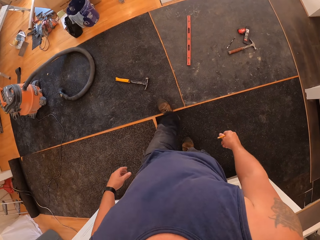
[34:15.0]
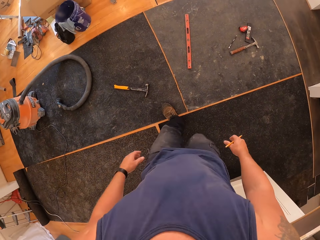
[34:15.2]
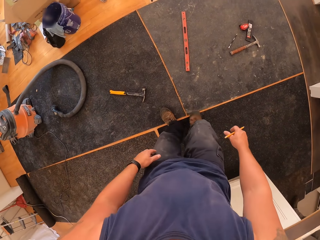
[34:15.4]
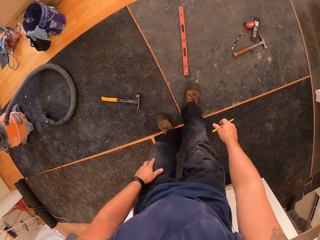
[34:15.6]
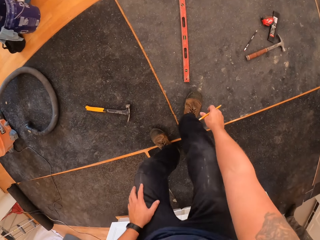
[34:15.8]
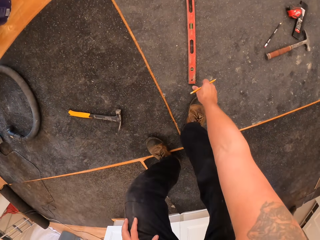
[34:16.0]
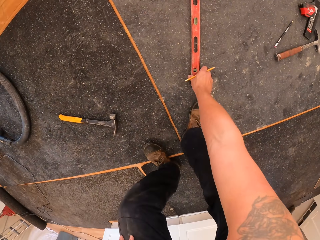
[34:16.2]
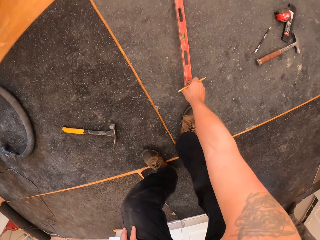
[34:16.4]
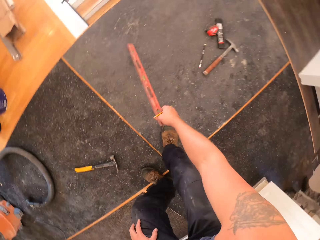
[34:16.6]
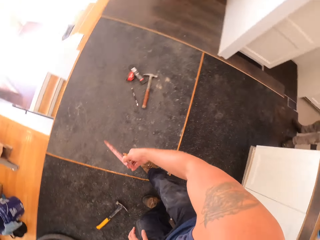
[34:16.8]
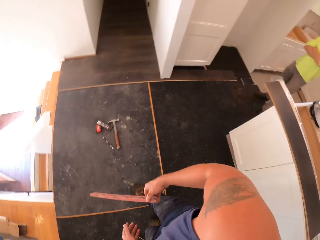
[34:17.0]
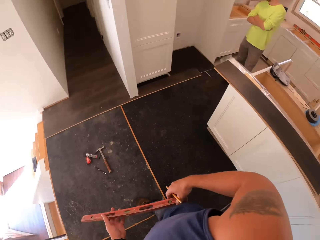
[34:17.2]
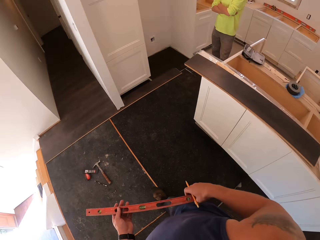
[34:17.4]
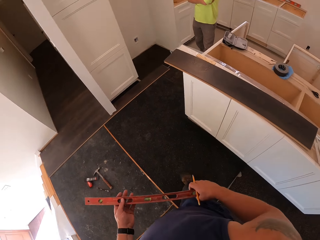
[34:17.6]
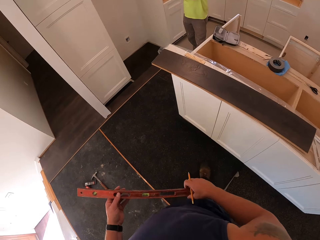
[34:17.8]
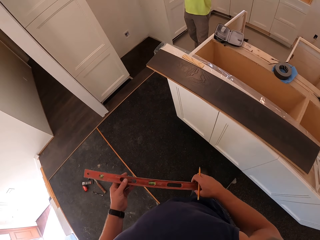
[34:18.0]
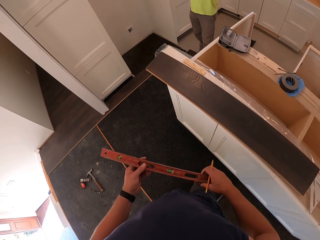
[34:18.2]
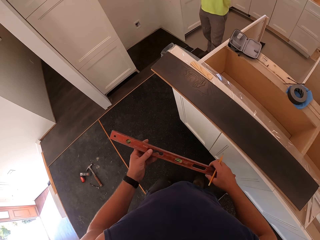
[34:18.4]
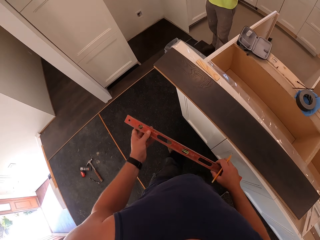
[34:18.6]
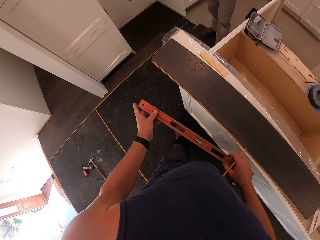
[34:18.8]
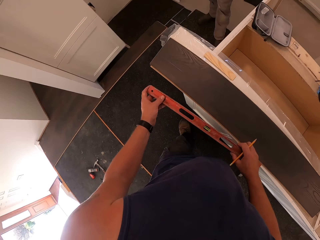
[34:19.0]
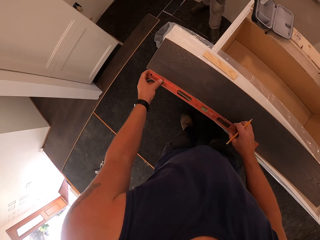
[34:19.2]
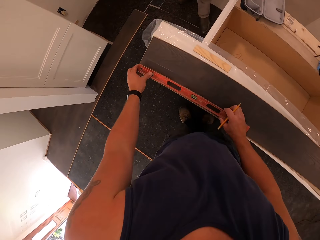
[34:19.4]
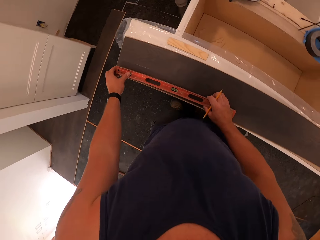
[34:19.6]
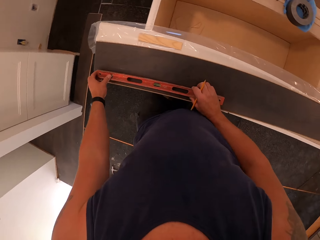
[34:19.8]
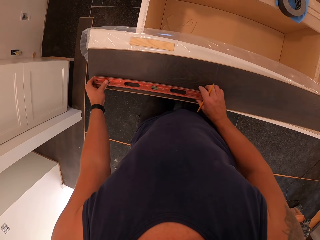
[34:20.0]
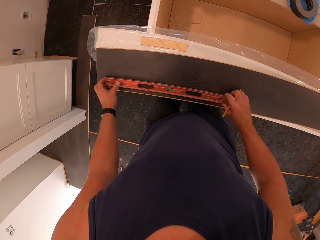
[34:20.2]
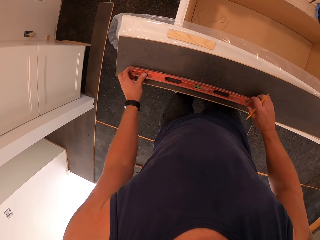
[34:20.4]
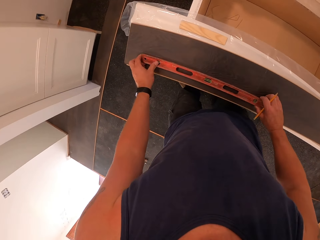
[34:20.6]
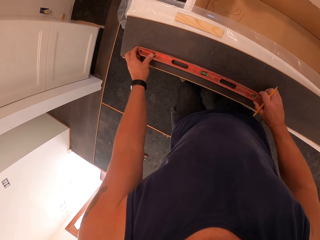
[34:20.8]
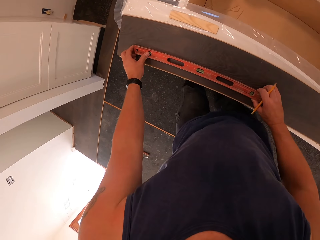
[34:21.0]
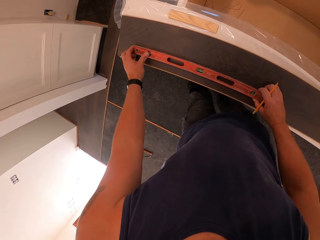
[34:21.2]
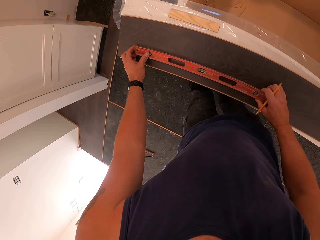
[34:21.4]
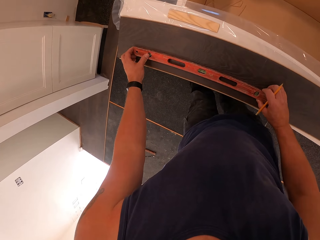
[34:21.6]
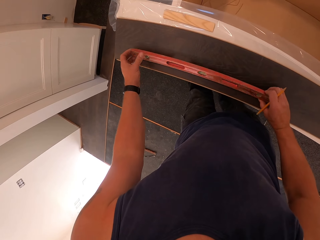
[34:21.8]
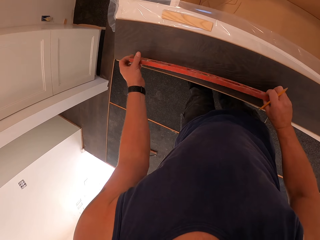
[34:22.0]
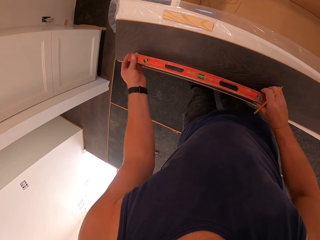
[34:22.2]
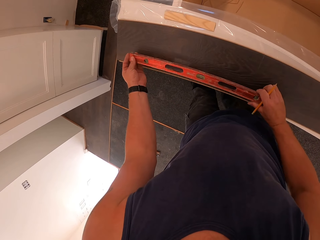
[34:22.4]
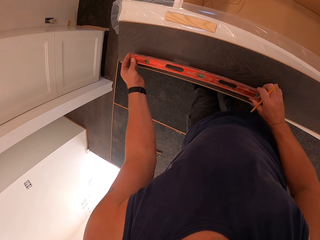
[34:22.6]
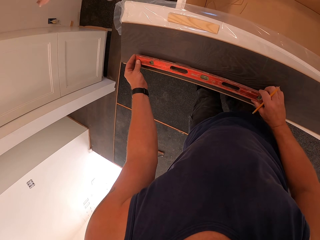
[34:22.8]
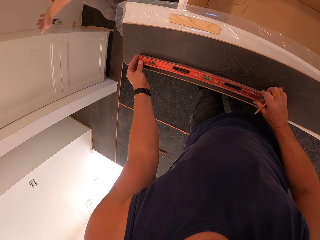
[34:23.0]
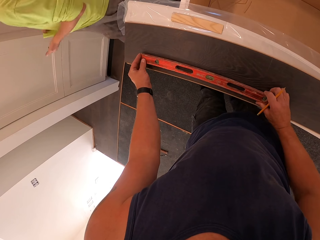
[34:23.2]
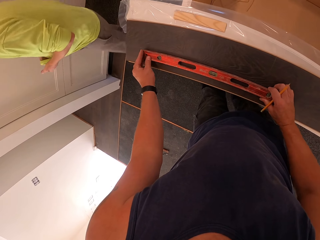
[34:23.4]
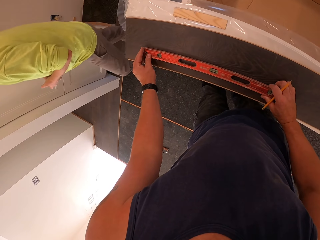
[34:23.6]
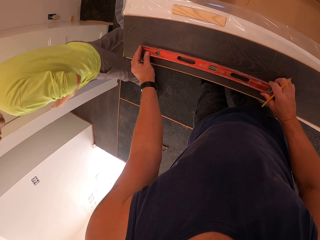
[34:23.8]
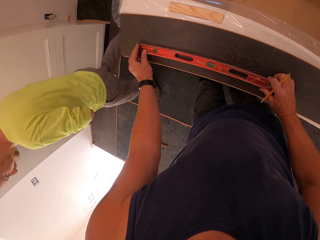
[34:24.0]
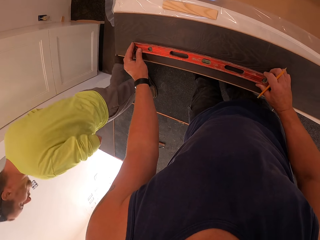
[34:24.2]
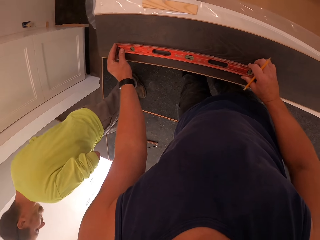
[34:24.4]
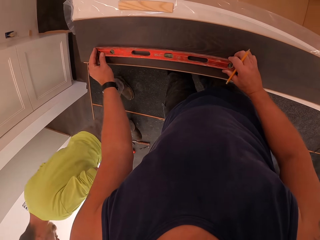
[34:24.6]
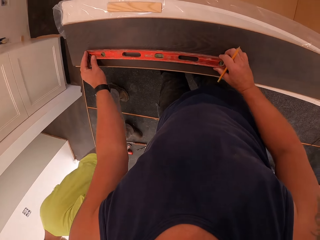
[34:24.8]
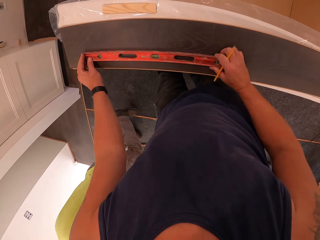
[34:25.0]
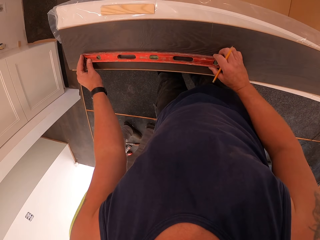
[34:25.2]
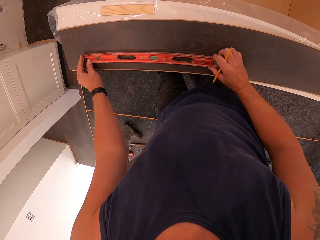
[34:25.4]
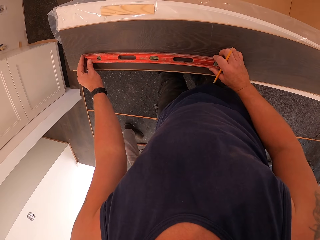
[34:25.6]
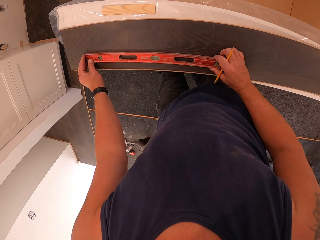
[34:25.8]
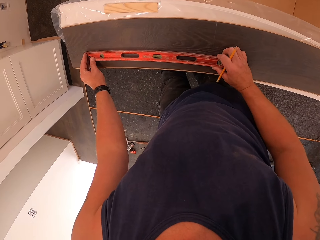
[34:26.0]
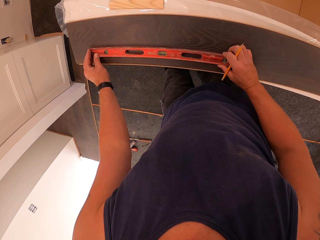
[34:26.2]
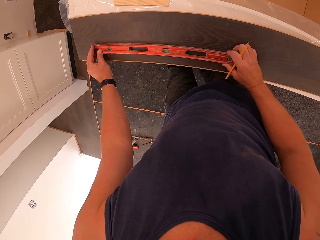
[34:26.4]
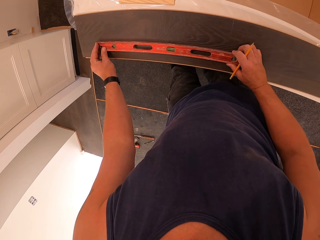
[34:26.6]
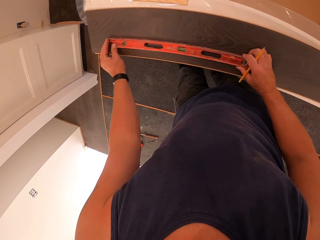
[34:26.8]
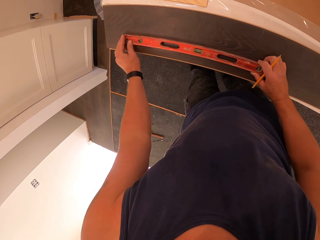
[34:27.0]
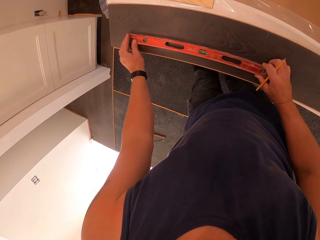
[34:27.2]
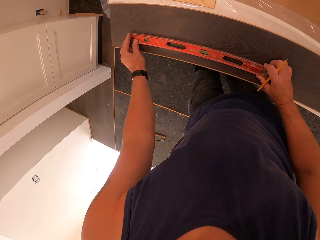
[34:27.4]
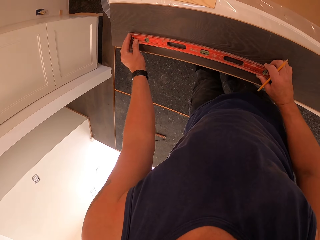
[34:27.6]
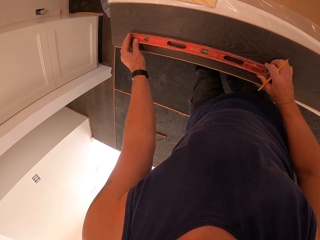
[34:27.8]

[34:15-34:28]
The camera wearer walks towards the spirit level and bends down. They pick the spirit level from the floor with the right hand. They stand up, turn around and walk towards the cabinet. They put the spirit level on the wood. They flip the level with both hands. A man walks past the camera wearer. The camera wearer places the level on the board. They stare at the spirit level.

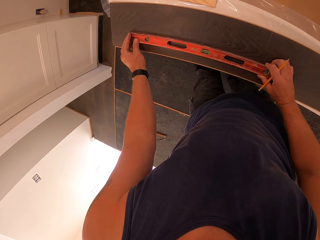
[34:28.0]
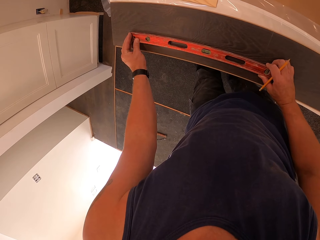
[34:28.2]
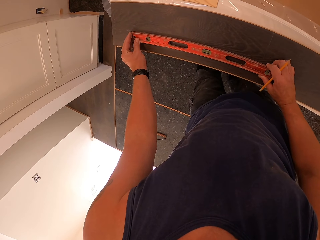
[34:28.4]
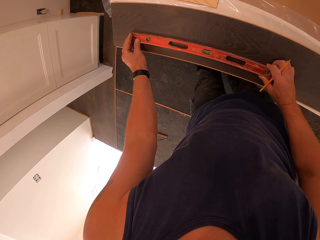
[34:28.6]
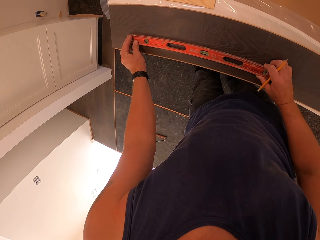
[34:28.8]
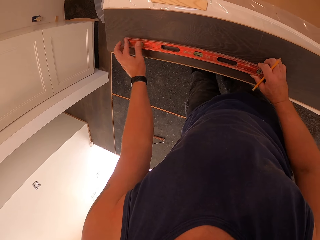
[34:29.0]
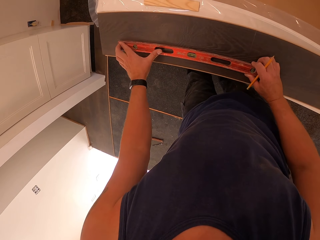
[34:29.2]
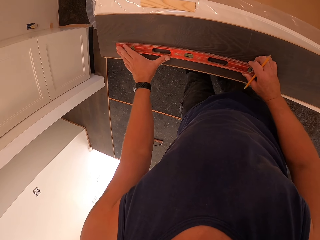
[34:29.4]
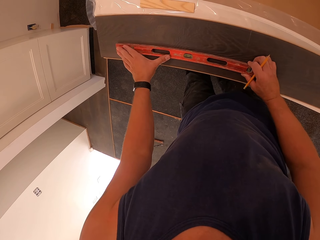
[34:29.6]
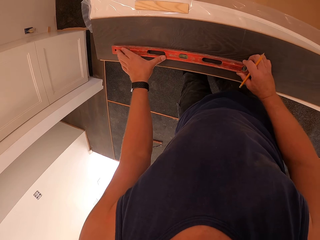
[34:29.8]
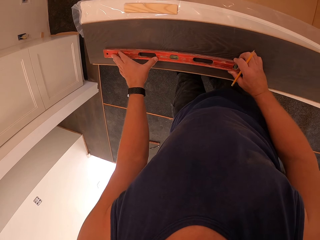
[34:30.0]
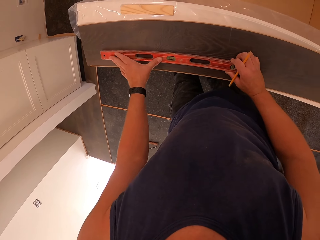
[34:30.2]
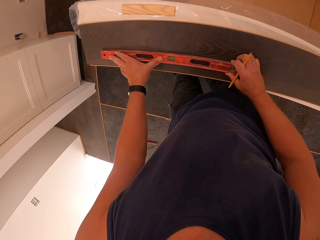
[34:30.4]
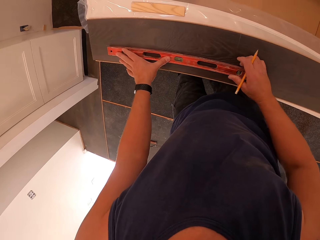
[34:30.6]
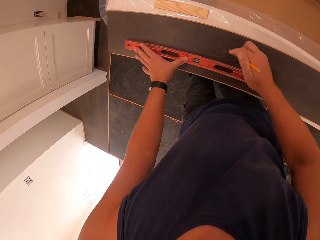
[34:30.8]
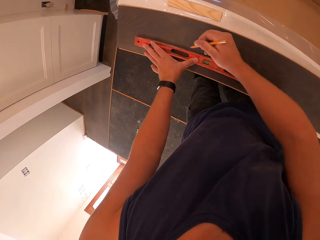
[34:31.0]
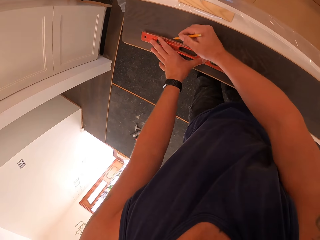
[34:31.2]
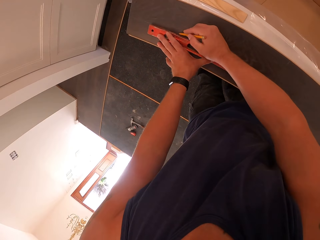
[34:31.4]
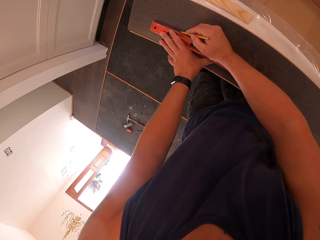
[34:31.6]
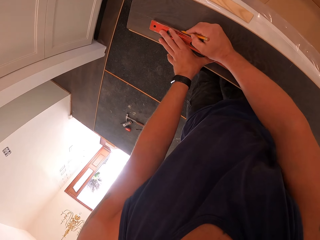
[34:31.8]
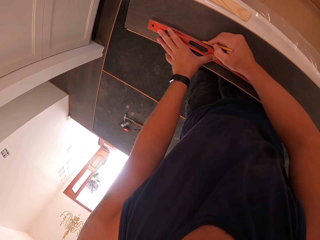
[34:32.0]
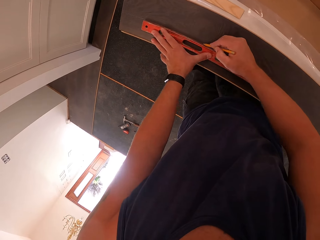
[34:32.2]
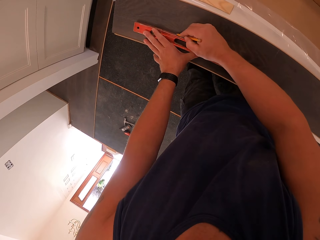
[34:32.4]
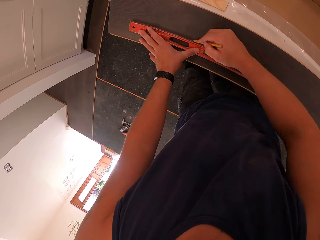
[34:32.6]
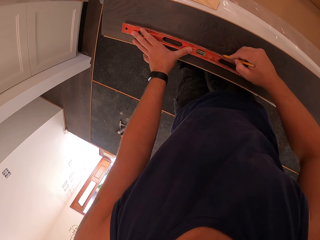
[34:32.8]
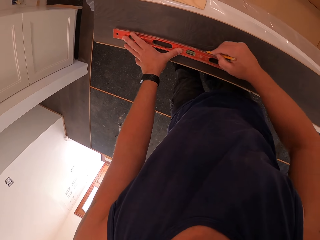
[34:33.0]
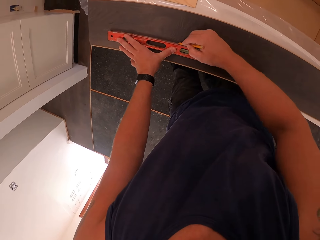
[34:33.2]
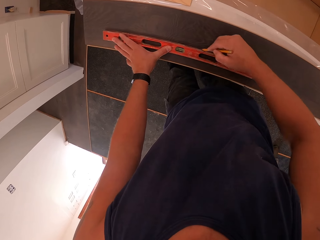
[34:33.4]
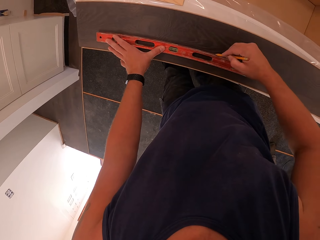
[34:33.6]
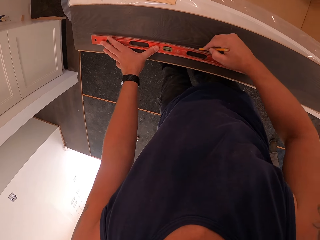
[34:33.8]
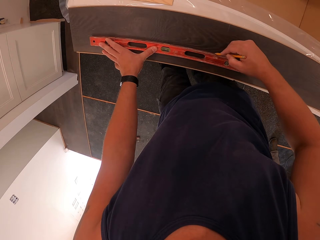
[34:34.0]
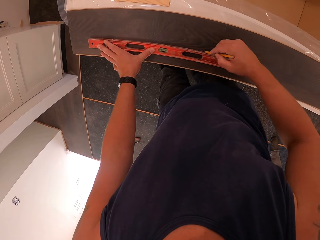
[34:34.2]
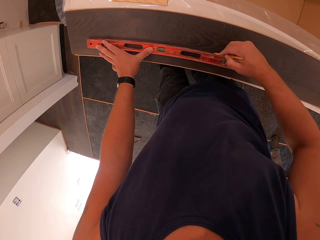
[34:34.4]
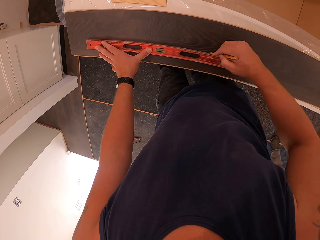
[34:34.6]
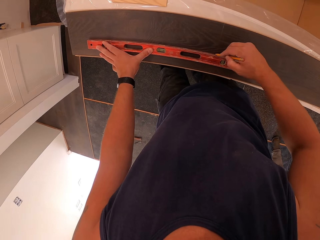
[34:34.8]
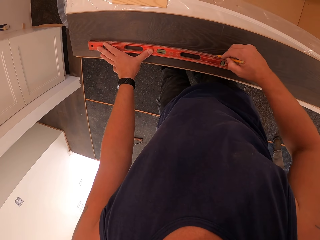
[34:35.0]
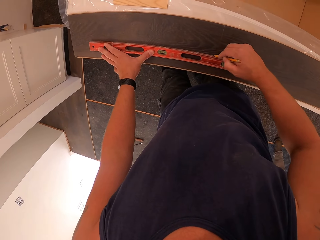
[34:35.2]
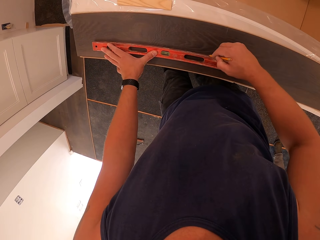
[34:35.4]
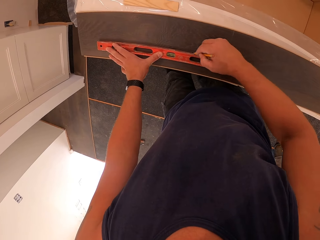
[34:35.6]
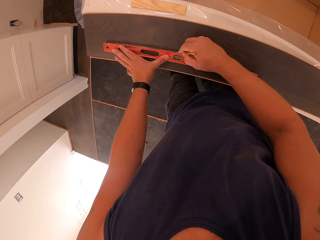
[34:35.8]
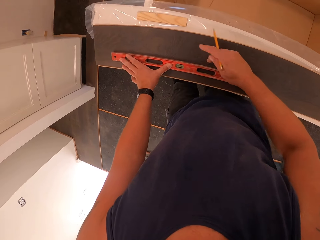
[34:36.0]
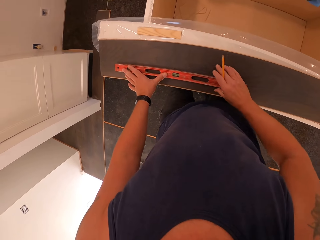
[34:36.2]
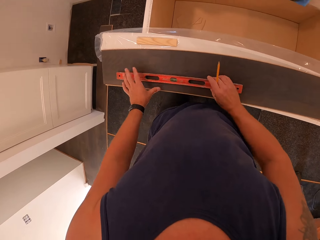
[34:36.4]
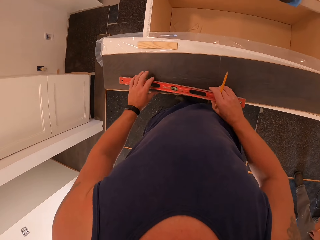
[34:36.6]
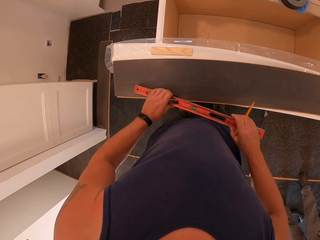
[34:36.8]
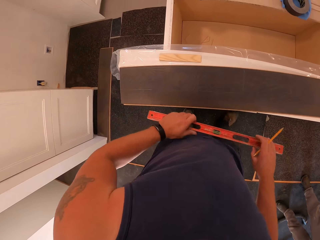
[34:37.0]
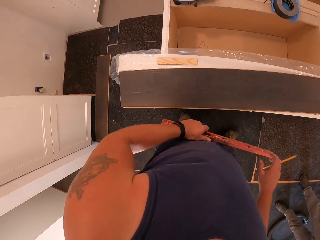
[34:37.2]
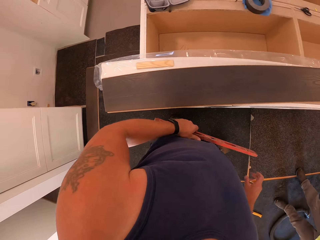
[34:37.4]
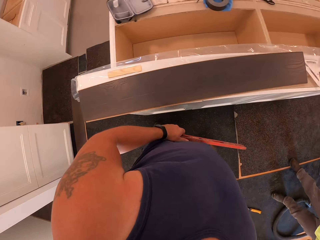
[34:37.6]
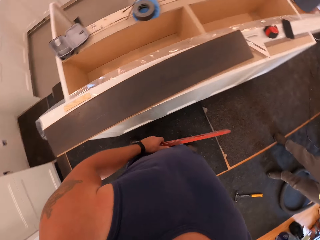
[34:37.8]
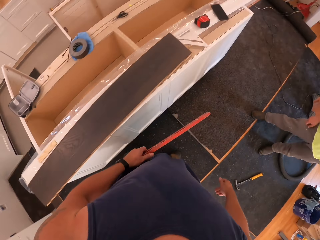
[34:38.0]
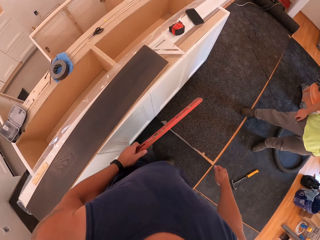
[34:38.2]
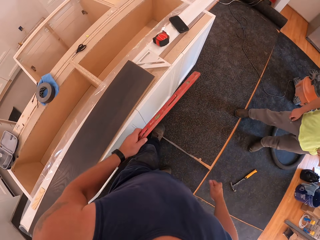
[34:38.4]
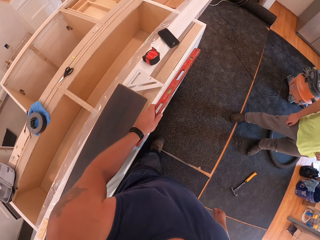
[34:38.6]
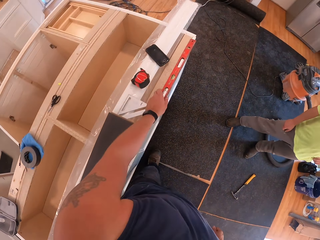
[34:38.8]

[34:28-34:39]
The camera wearer presses the spirit level. They rule a line on the board with the level and pencil. They pick the level from the board. They turn around. They pass the level to the left hand.
